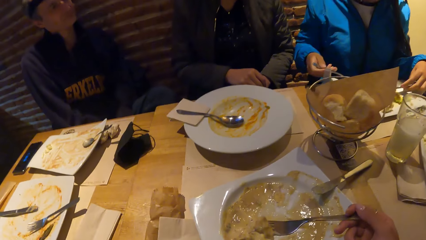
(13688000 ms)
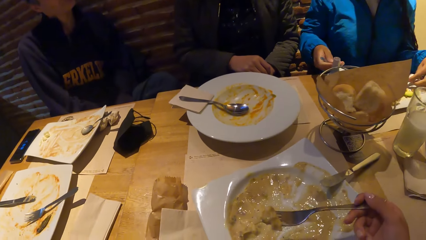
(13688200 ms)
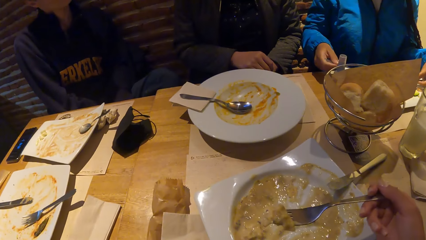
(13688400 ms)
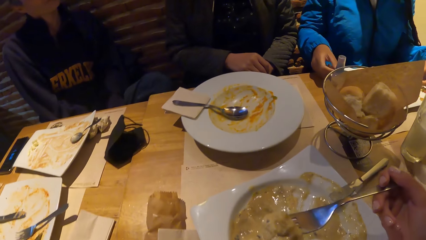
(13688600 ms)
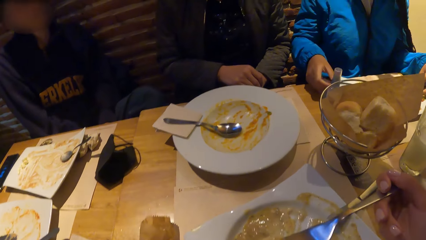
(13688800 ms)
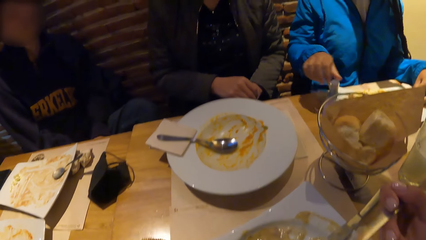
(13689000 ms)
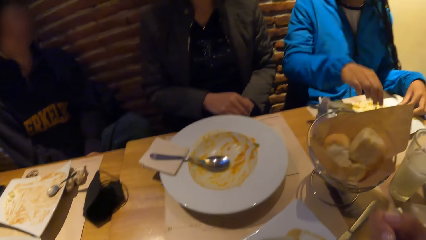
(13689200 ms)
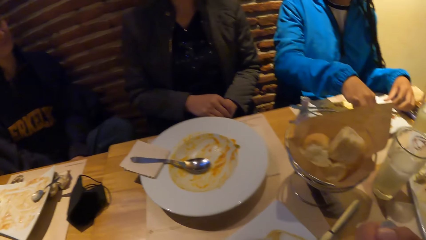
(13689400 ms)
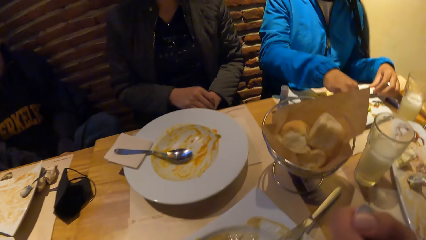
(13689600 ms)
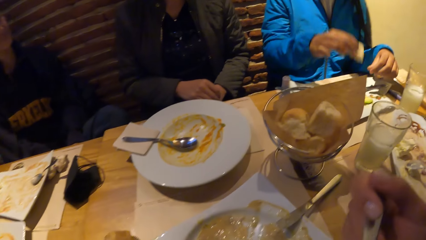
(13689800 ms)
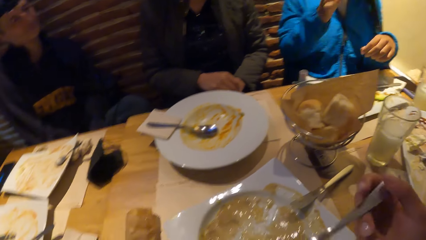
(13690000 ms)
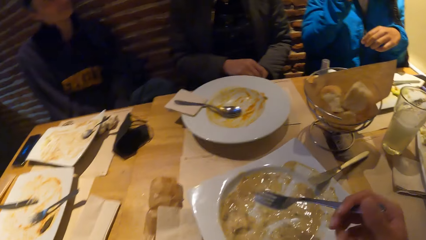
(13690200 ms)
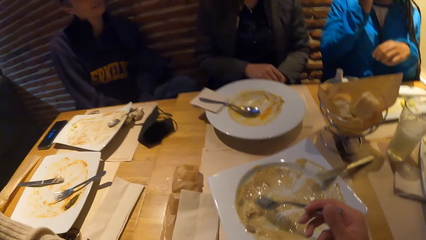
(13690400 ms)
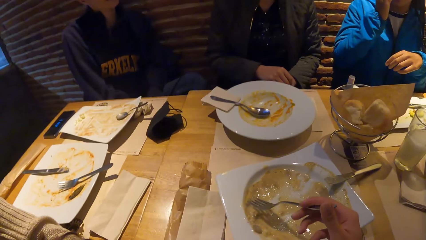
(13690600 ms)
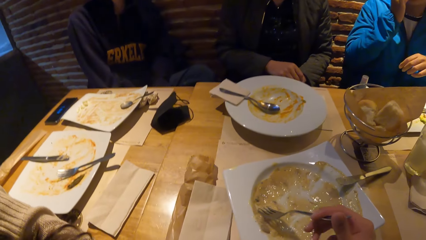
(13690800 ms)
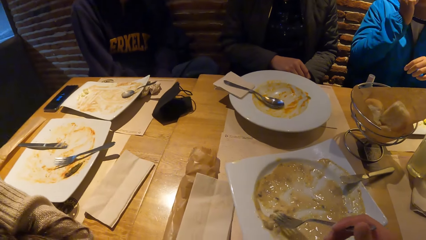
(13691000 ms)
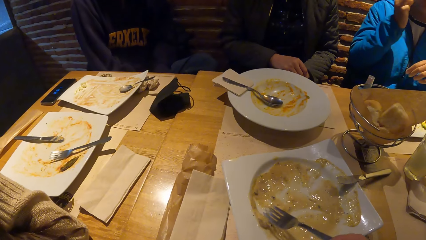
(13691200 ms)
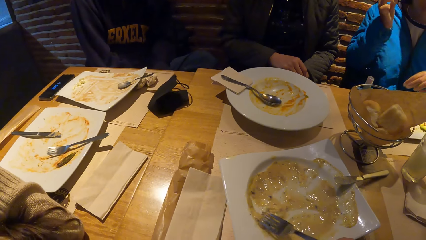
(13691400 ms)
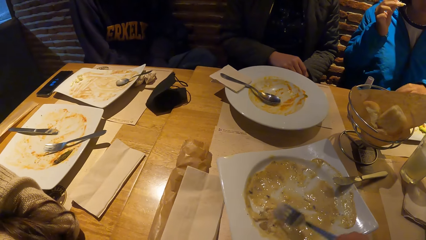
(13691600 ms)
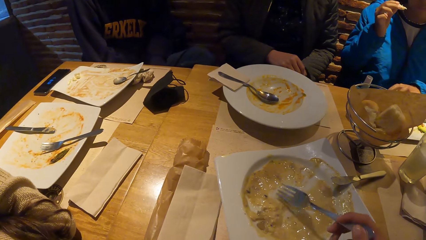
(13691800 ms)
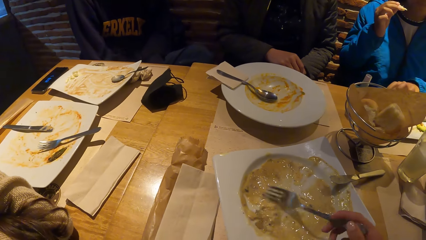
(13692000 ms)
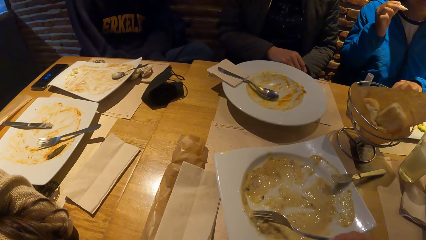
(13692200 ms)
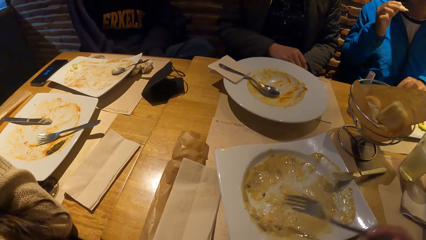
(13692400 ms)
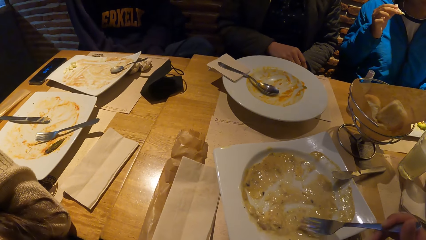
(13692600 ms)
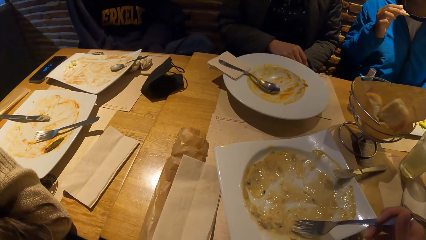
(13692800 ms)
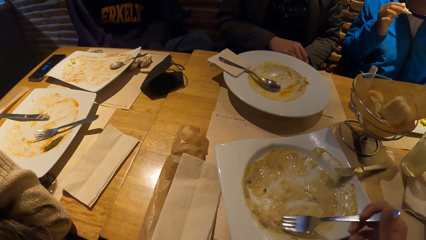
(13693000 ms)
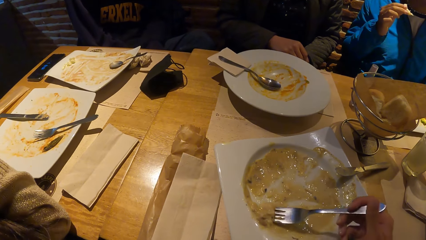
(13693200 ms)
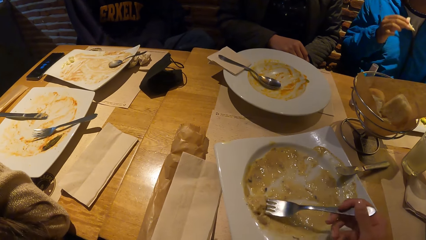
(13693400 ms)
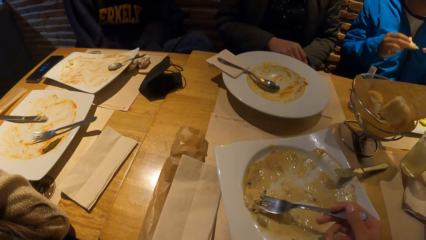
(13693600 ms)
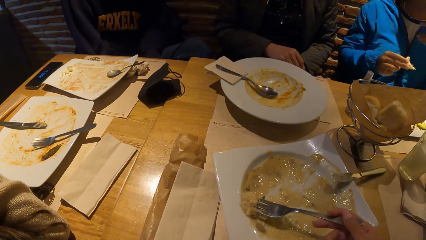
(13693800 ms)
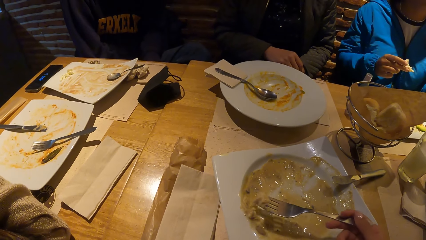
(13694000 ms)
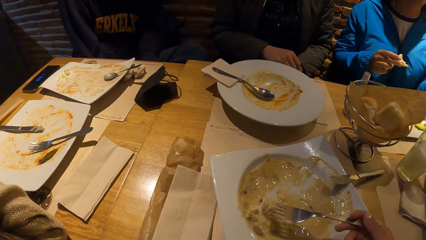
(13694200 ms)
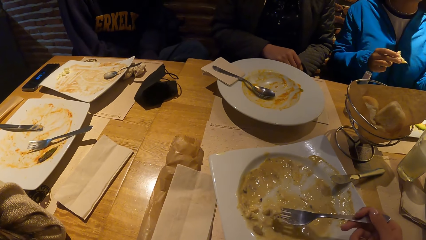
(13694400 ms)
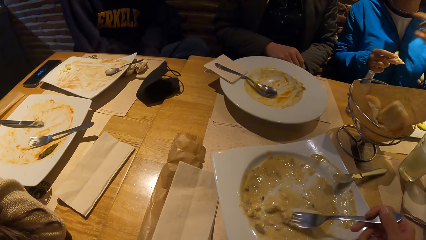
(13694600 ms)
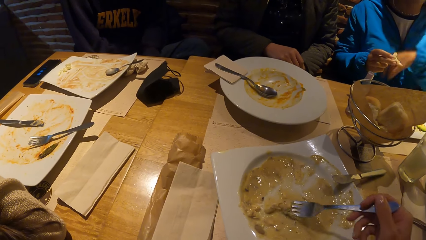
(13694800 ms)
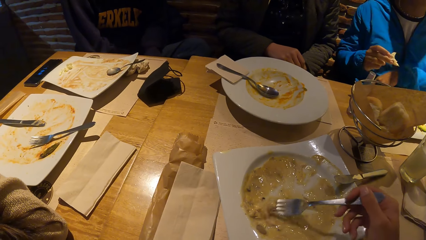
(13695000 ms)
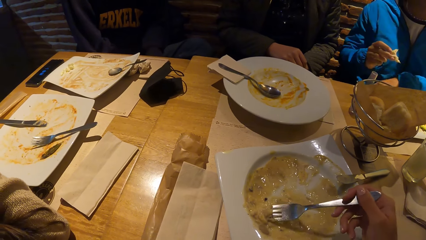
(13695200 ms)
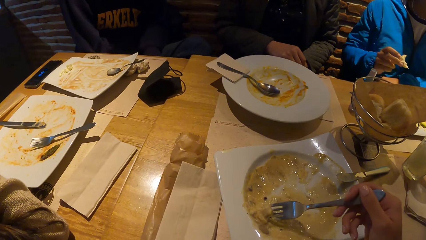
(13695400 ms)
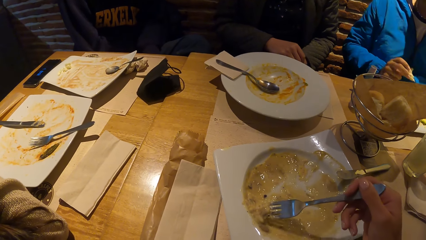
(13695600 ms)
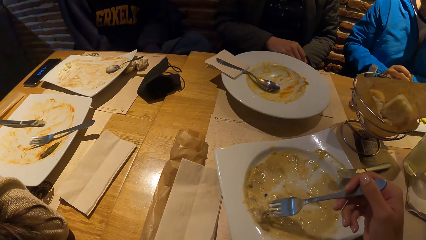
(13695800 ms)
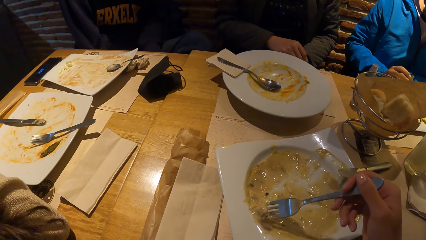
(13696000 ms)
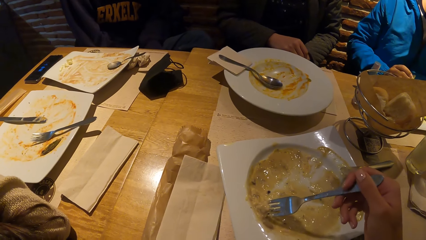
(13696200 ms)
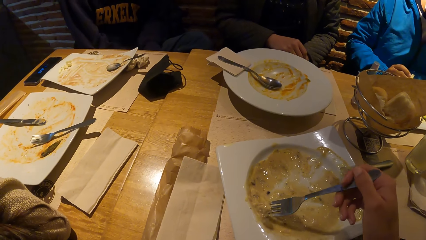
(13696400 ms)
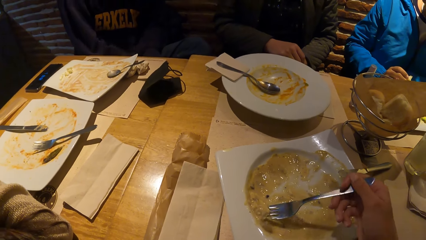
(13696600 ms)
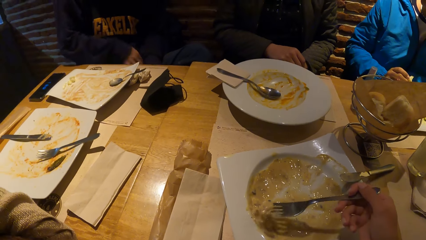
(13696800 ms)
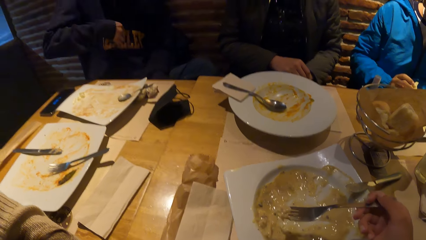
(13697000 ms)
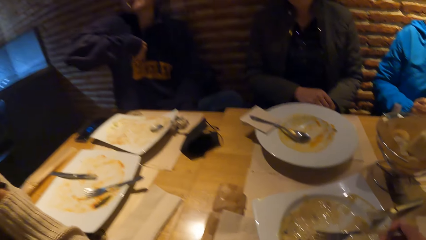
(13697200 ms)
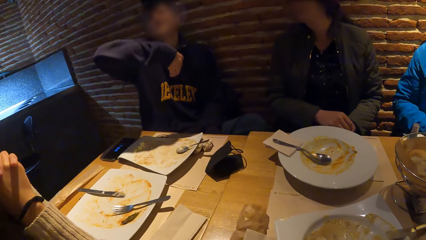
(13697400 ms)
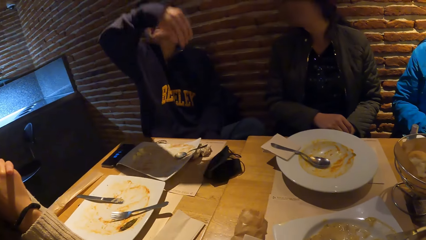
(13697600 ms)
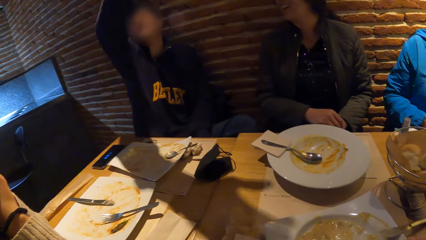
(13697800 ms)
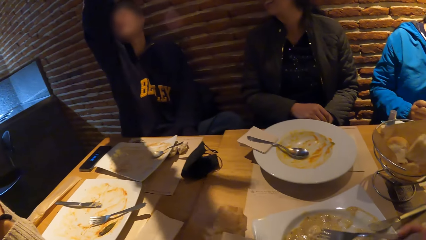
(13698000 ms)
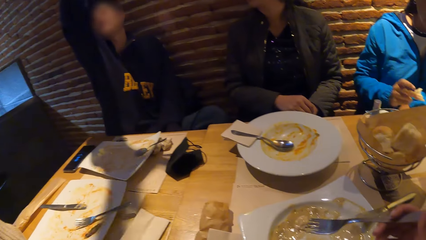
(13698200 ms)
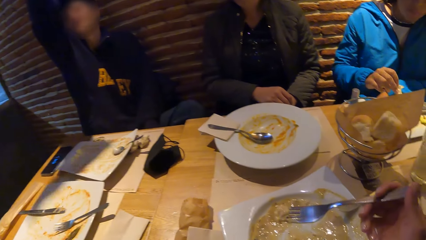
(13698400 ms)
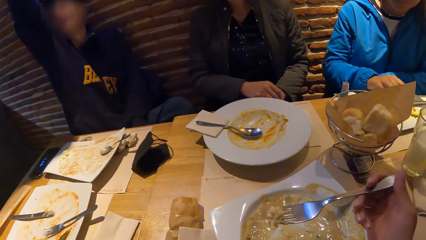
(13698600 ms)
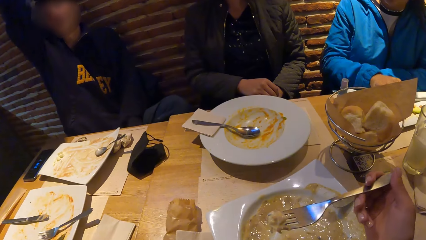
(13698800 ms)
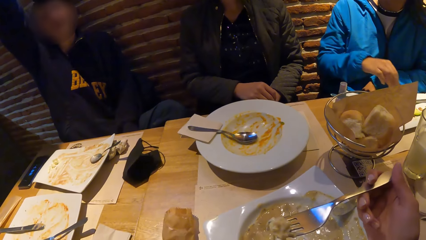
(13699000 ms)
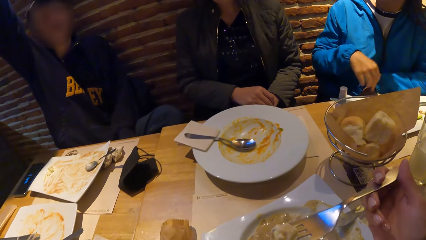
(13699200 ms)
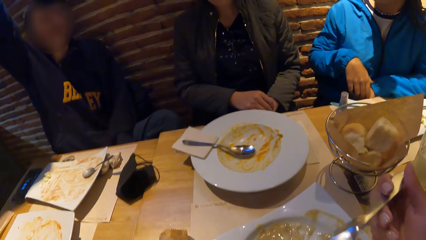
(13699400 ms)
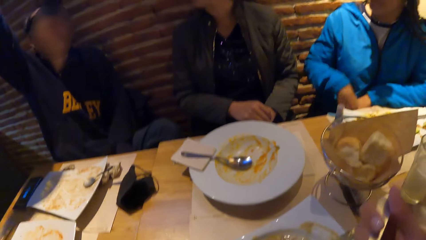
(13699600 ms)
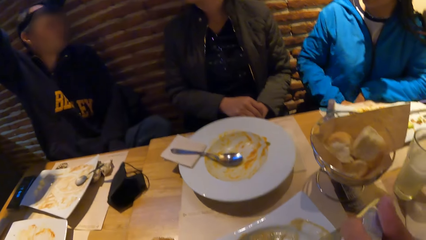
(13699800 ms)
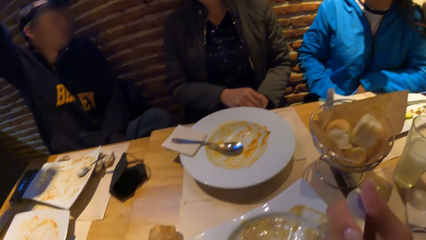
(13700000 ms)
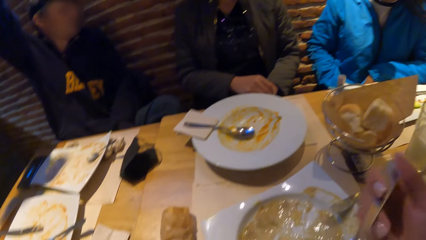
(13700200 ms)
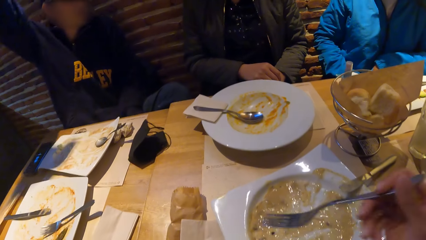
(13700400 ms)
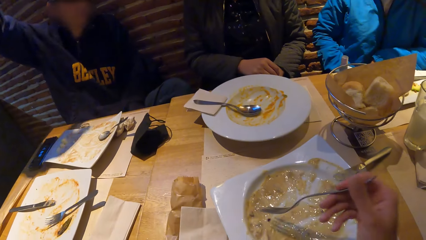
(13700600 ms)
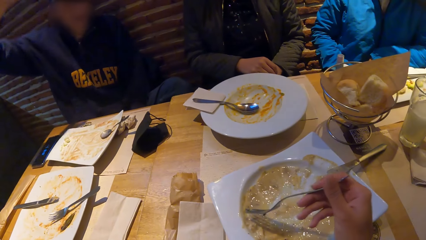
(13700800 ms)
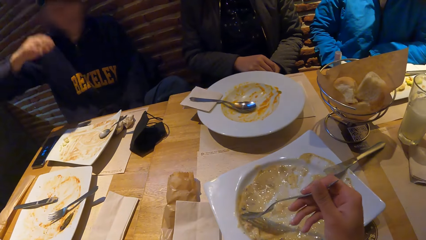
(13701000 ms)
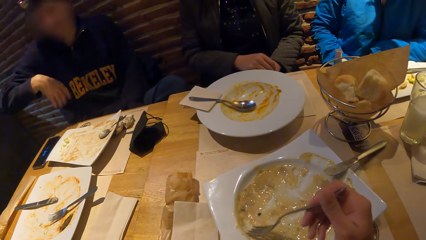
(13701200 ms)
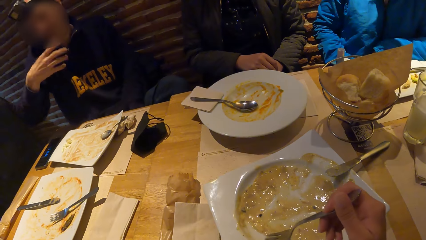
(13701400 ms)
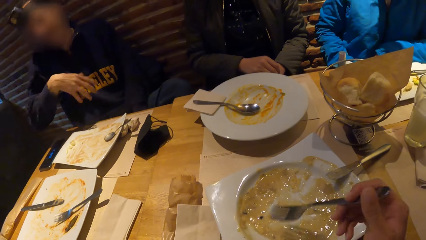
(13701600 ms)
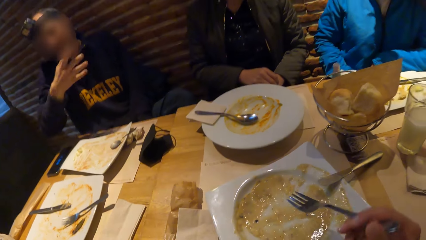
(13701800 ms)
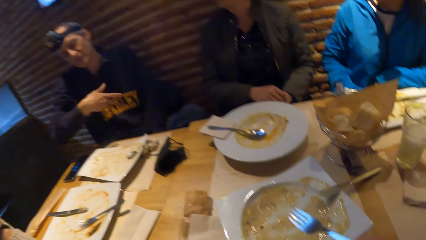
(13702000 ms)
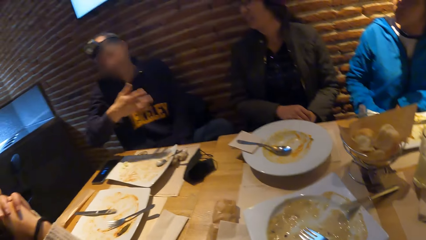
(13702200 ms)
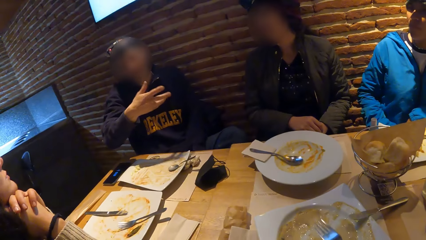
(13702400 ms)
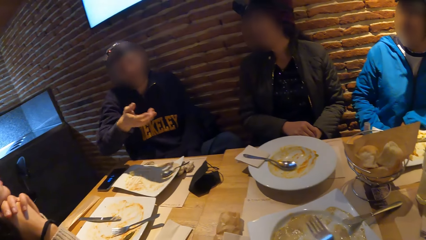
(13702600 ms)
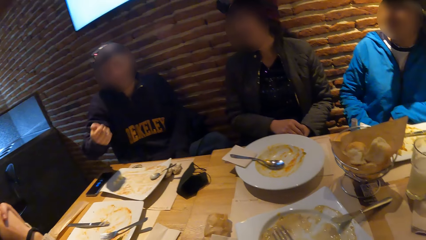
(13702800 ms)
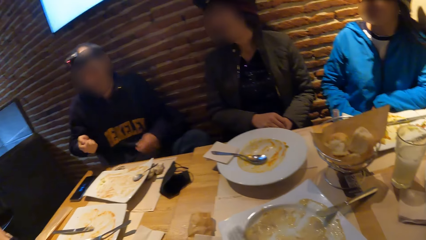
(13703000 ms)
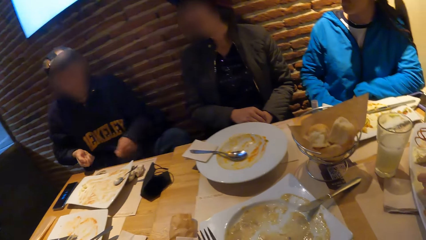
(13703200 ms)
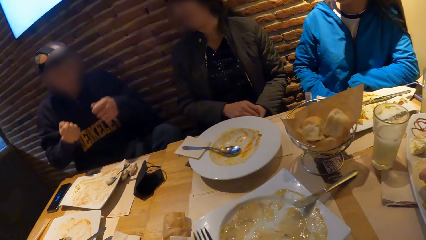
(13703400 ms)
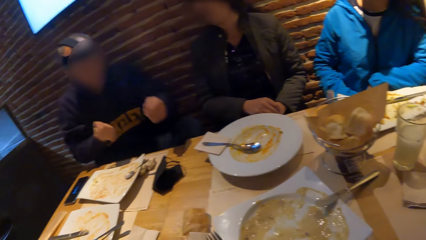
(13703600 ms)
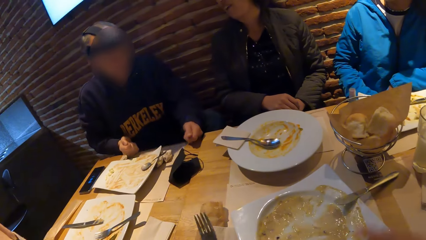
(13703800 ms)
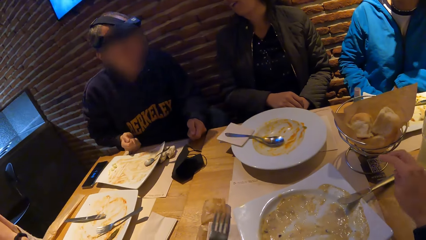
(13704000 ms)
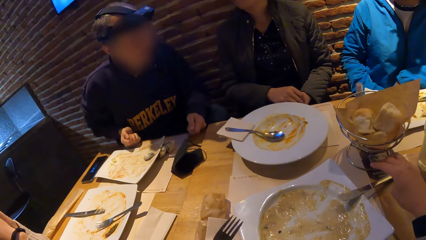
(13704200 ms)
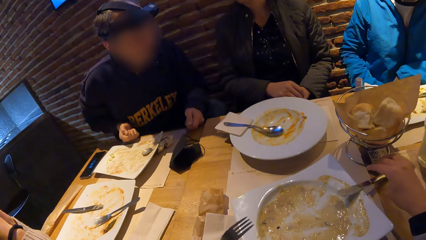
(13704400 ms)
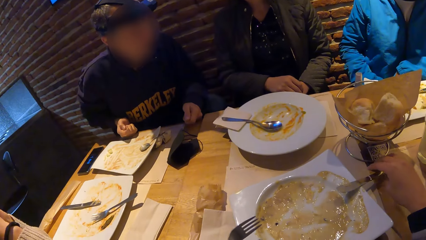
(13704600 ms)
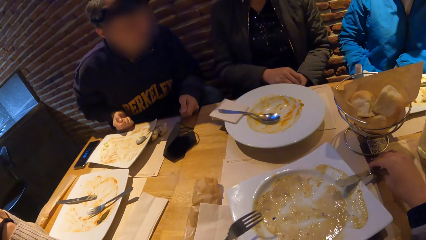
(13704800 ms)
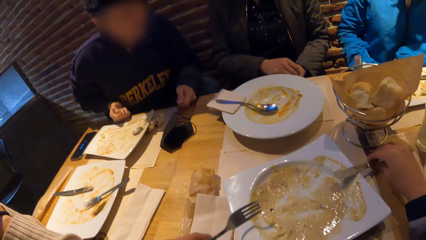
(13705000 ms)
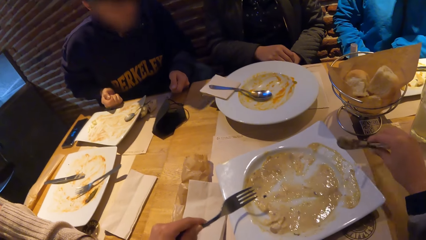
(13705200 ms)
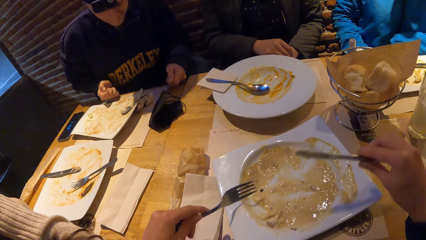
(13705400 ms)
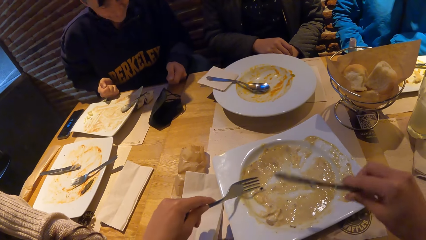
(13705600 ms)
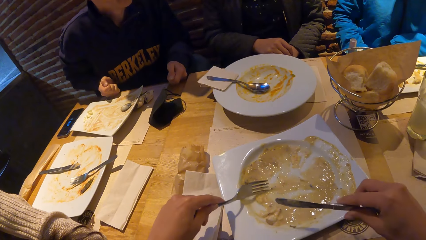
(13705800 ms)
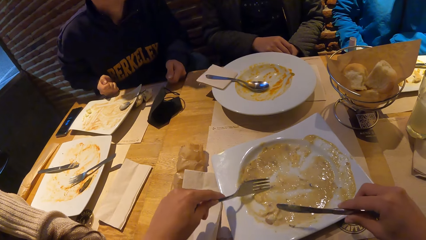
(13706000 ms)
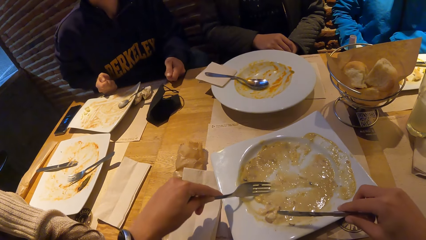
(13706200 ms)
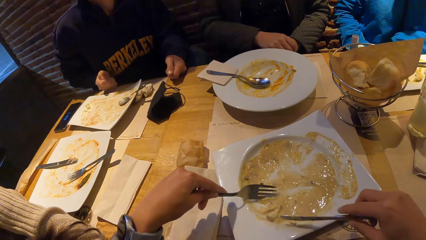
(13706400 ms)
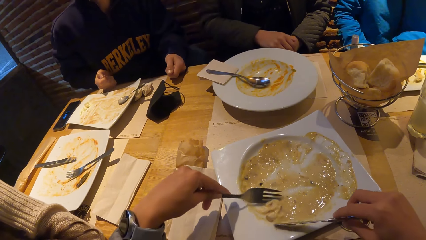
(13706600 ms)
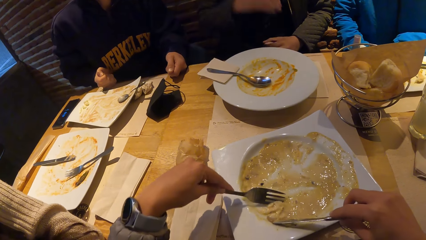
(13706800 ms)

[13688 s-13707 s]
The camera wearer lifts the fork with food to his mouth with his right hand. He eats pasta. He scrapes the food in the plate with the fork in his right hand. He scoops the food in the plate with the fork in his right hand. He lifts the fork with food to his mouth with his right hand. He eats the pasta. He transfers the fork to the other hand. He picks up a table knife from the plate with his right hand.
